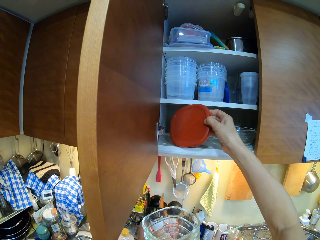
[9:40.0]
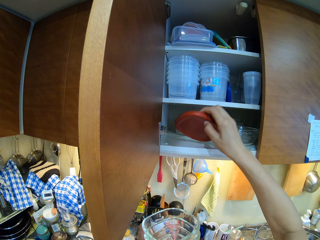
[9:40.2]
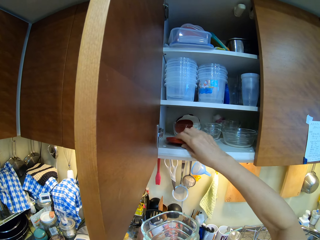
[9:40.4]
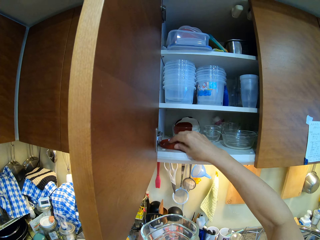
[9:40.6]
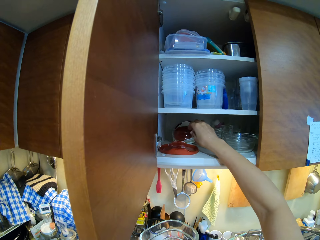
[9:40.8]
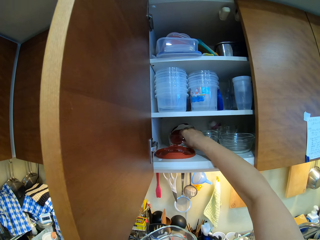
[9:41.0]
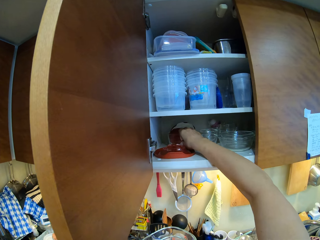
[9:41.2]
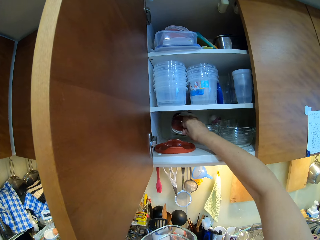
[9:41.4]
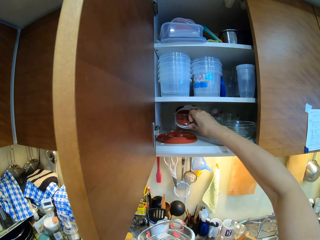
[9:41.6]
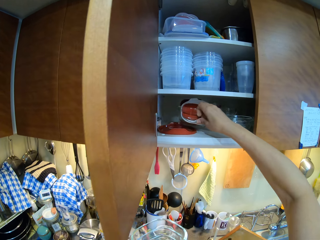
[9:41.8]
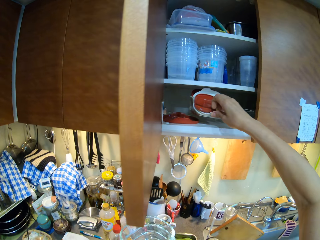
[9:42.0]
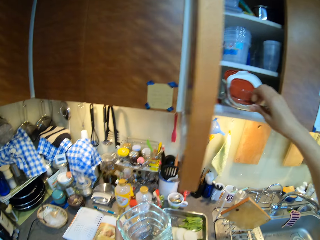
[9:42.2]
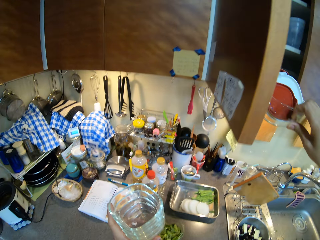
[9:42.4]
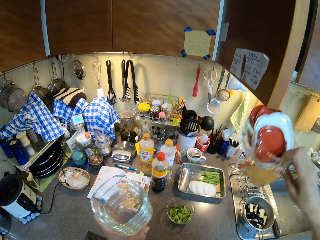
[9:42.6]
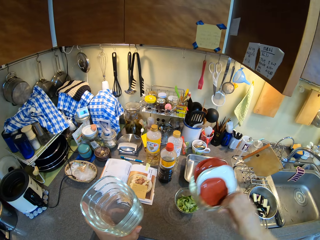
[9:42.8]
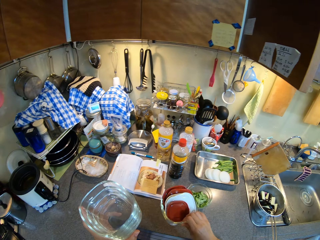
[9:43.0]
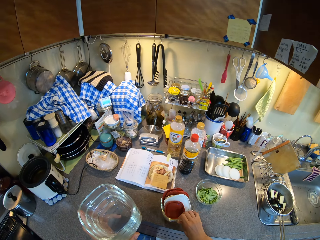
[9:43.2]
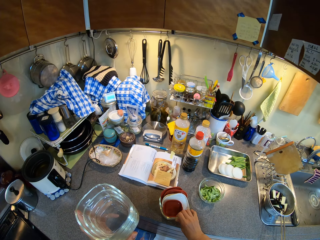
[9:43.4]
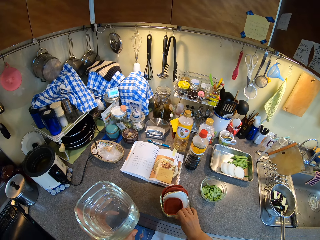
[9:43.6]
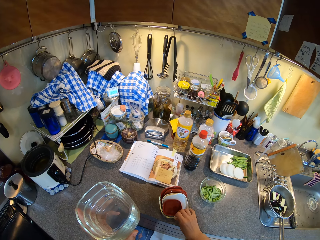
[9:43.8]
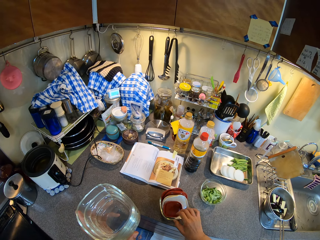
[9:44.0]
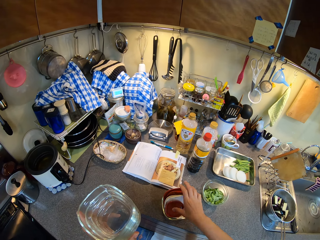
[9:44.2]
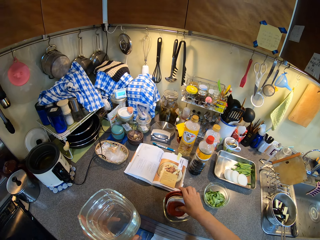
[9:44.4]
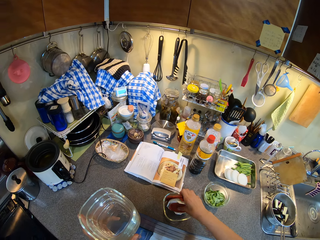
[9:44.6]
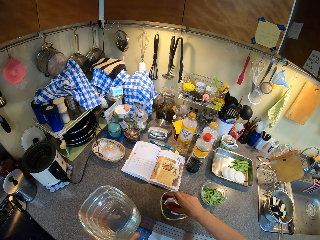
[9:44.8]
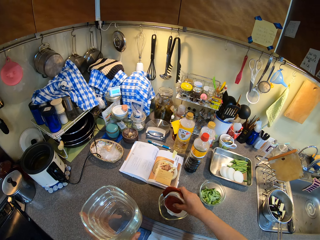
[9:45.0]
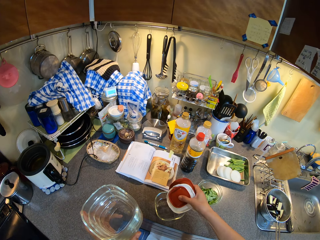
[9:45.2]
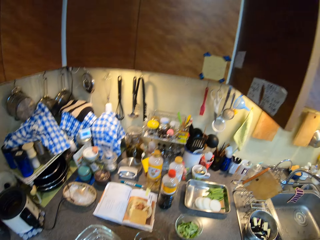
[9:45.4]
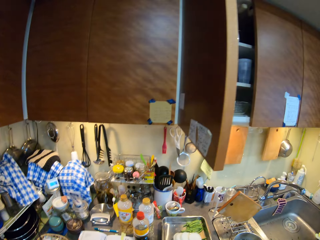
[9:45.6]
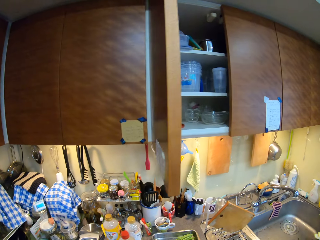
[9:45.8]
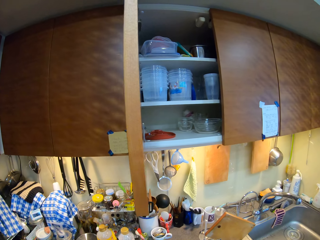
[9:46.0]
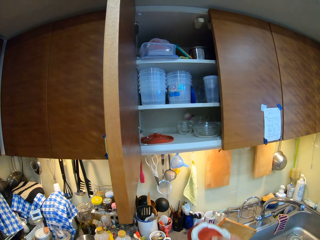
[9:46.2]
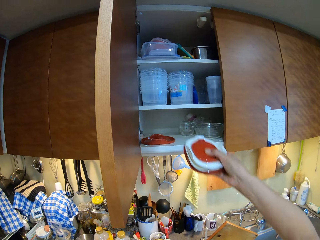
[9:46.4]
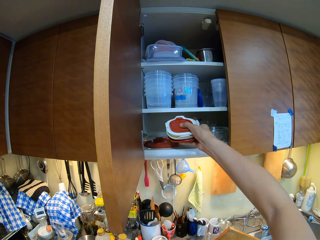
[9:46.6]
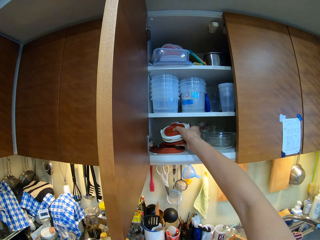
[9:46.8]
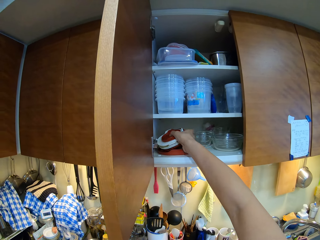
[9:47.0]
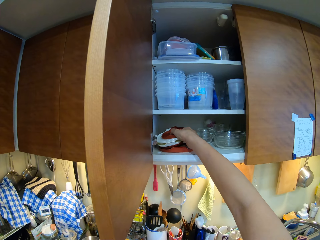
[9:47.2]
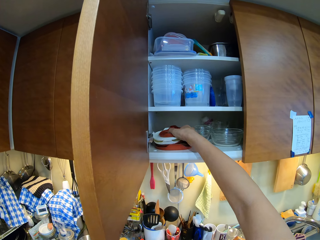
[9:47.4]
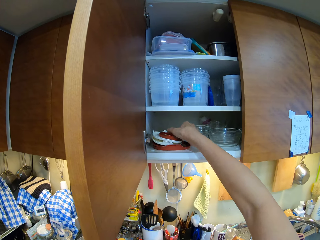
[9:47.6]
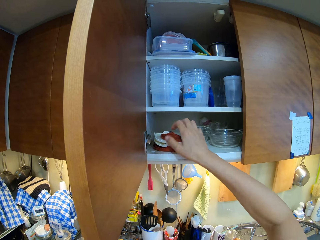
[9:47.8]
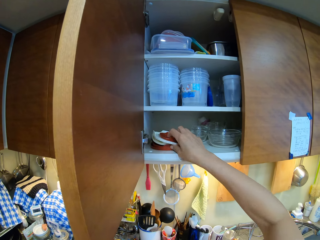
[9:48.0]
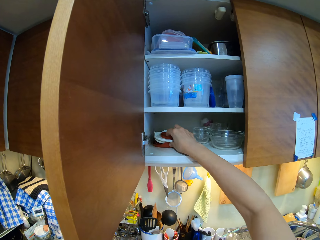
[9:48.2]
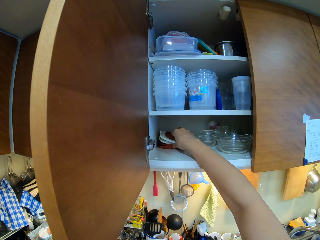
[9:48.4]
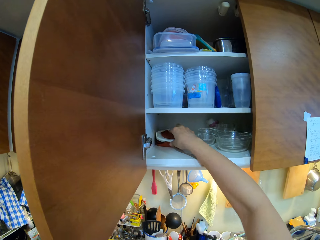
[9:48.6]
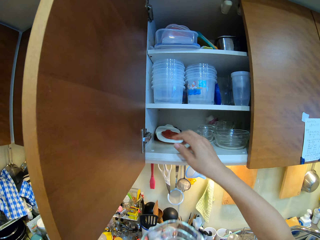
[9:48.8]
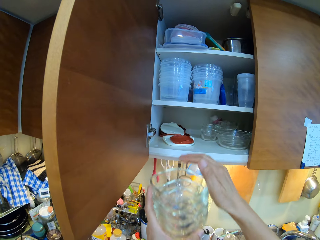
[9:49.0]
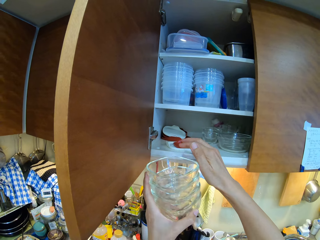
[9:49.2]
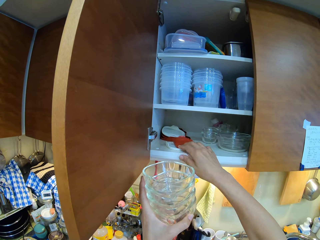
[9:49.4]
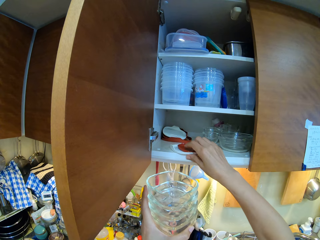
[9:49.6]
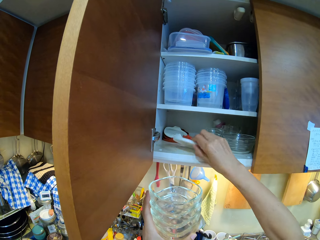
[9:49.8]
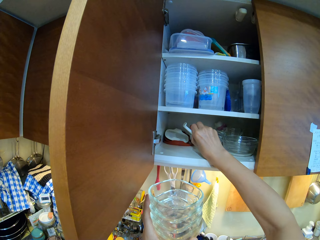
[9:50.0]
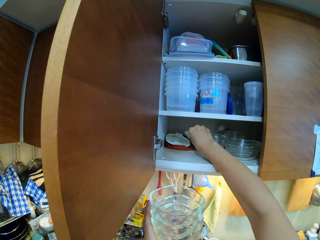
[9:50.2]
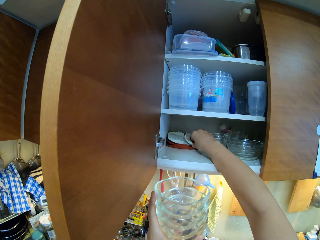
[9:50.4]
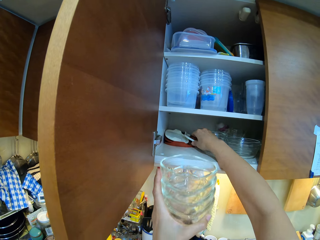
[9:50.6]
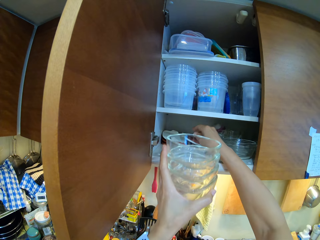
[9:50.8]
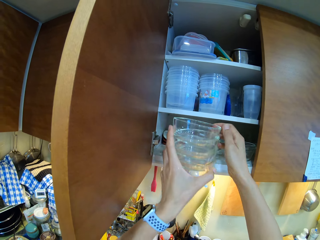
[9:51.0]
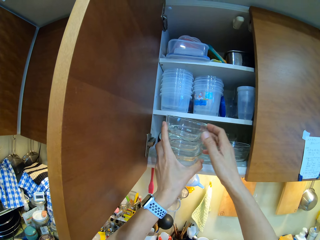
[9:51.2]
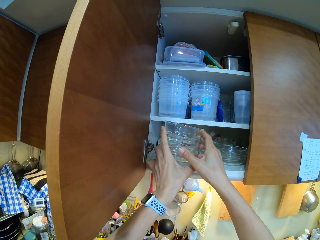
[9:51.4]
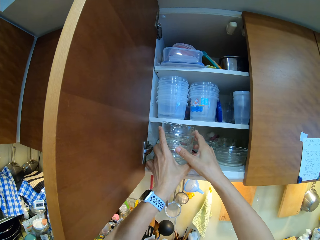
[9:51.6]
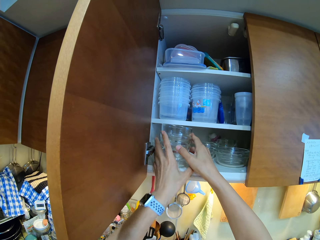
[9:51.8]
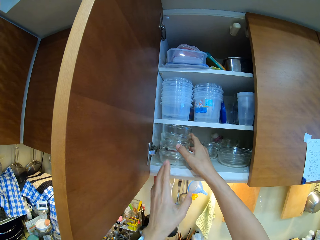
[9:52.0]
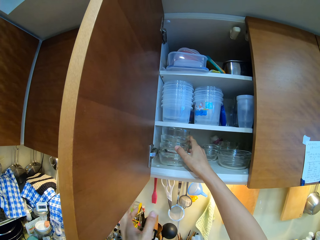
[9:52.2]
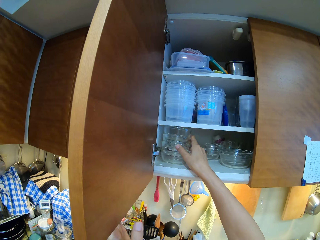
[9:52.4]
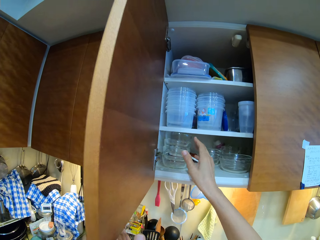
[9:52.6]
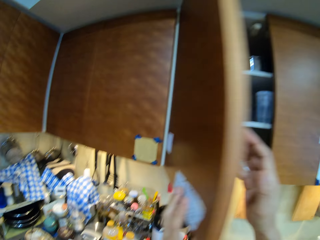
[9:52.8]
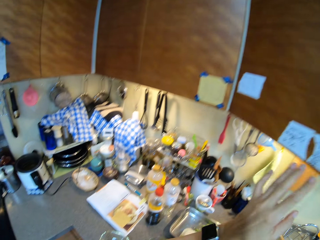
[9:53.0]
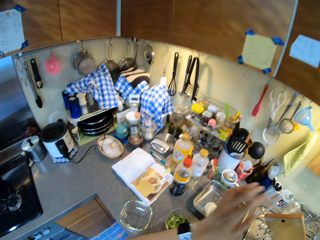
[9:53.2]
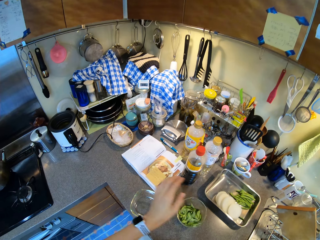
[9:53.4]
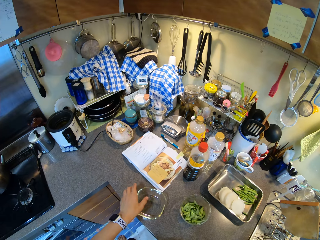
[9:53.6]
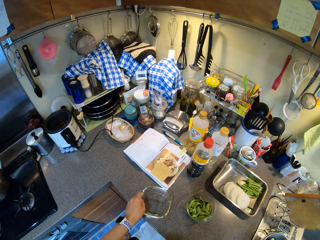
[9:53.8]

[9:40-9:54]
The camera wearer puts the lid in the cabinet. They hold the lid with the right hand. They pick up a bowl. They place the bowl on the countertop. They pick up lids. They put the lids in the cabinet. They push the lids. They pick up a lid. They put the lid in the cabinet. They put the bowls in the cabinet. They close the cabinet door. They put the glasses in the shelf.

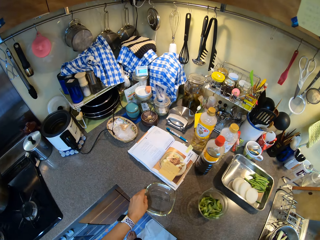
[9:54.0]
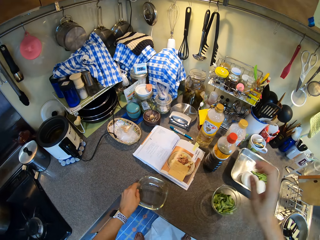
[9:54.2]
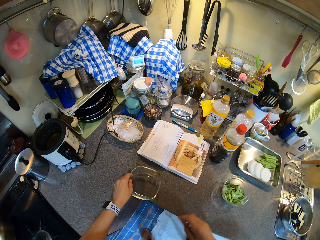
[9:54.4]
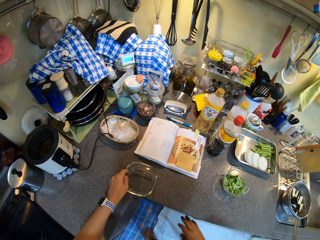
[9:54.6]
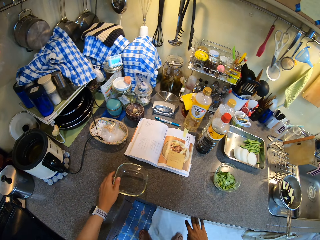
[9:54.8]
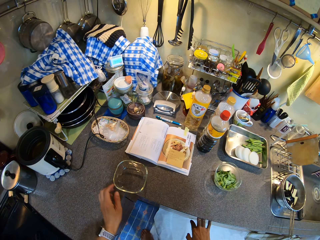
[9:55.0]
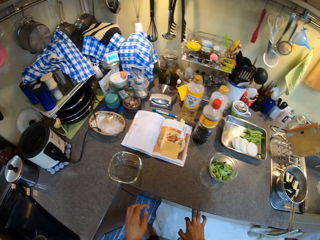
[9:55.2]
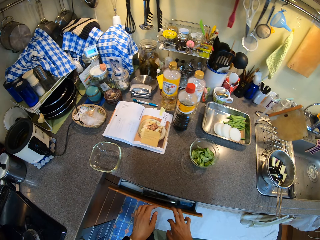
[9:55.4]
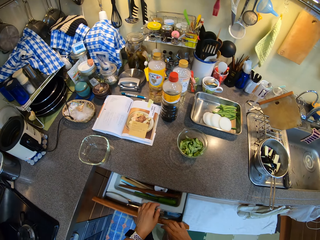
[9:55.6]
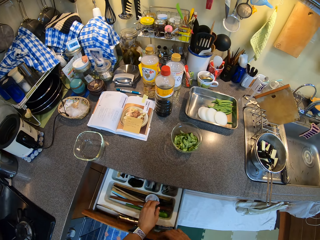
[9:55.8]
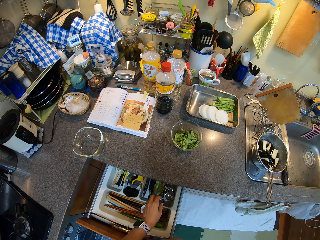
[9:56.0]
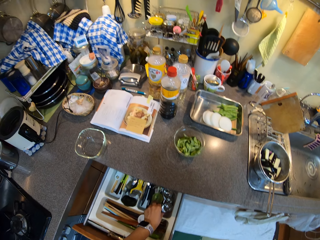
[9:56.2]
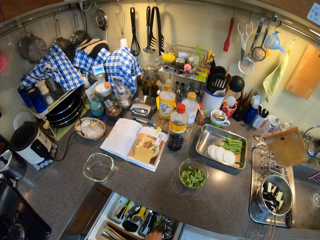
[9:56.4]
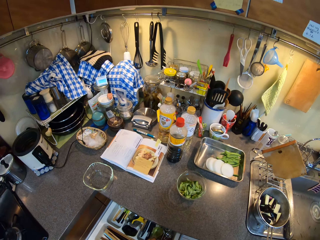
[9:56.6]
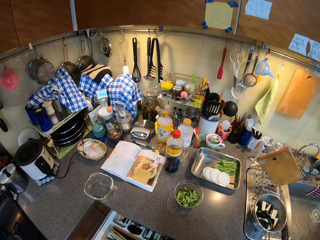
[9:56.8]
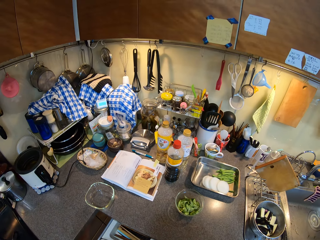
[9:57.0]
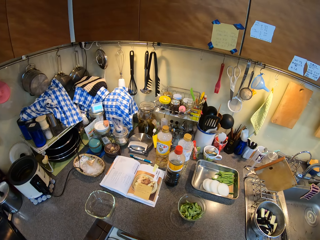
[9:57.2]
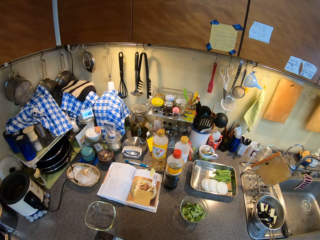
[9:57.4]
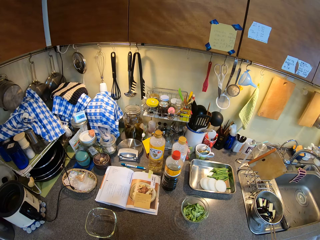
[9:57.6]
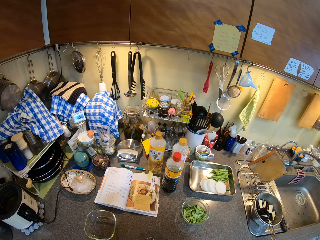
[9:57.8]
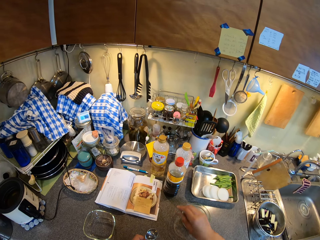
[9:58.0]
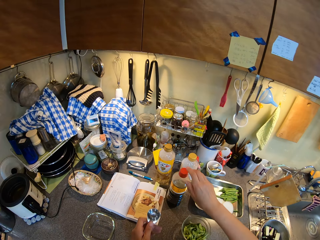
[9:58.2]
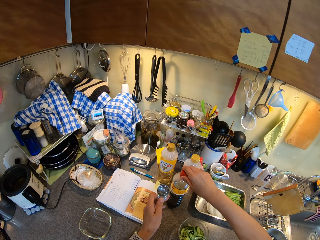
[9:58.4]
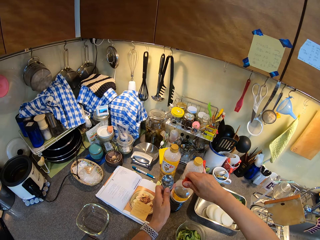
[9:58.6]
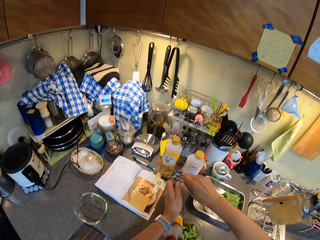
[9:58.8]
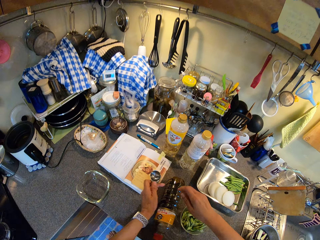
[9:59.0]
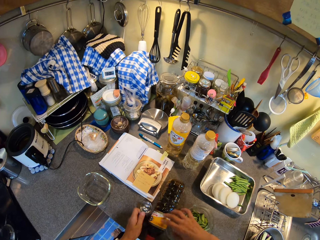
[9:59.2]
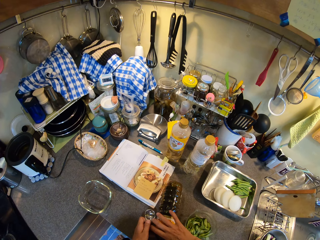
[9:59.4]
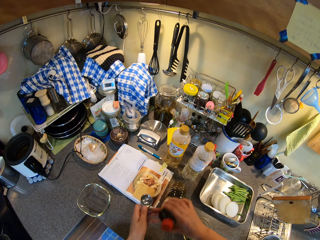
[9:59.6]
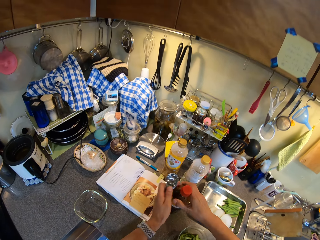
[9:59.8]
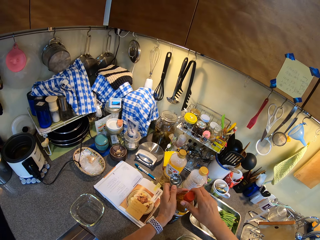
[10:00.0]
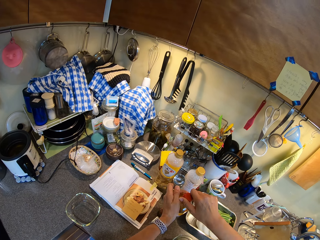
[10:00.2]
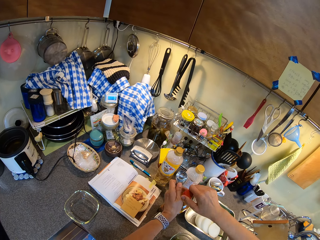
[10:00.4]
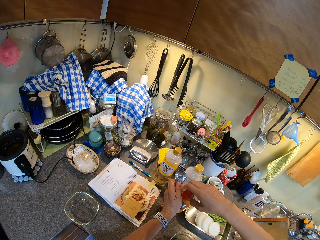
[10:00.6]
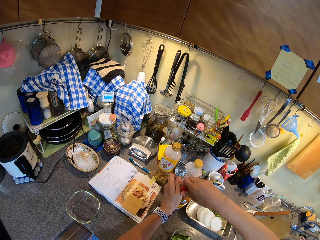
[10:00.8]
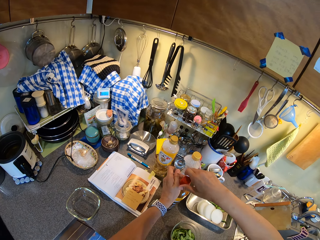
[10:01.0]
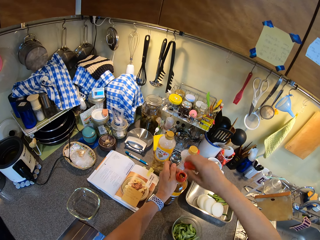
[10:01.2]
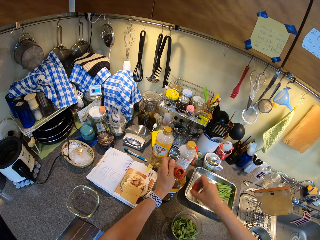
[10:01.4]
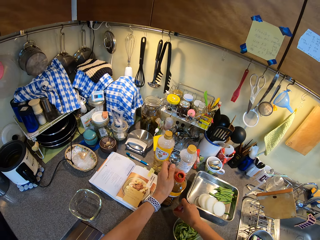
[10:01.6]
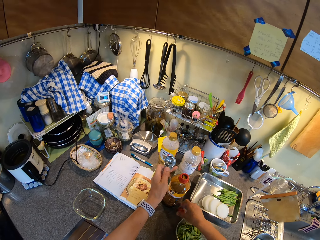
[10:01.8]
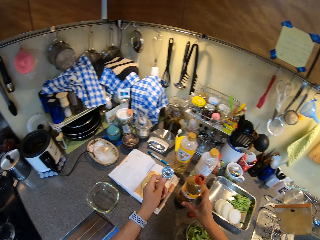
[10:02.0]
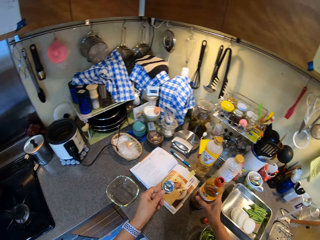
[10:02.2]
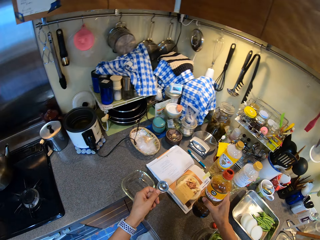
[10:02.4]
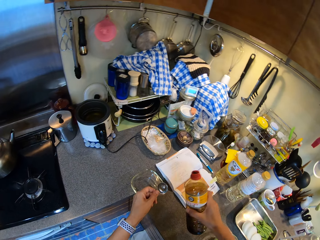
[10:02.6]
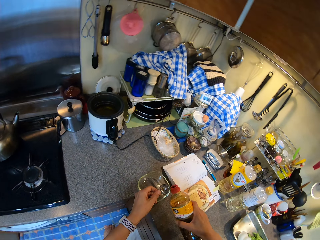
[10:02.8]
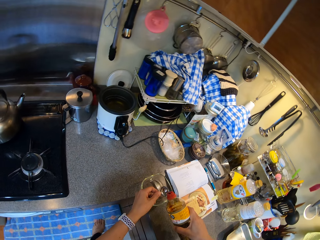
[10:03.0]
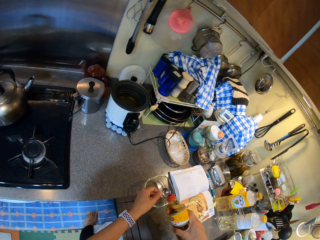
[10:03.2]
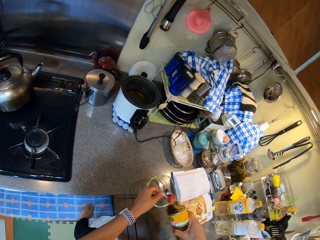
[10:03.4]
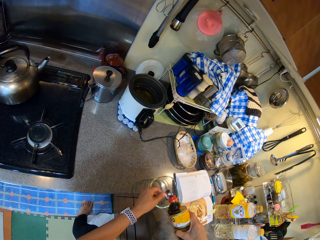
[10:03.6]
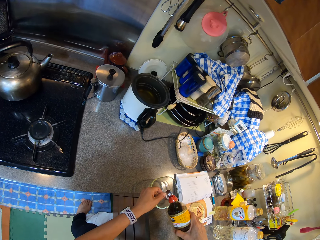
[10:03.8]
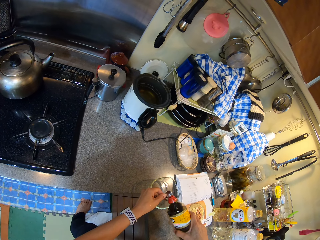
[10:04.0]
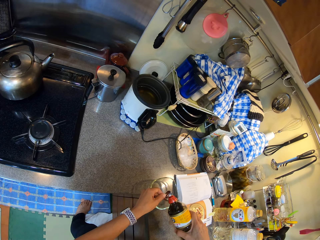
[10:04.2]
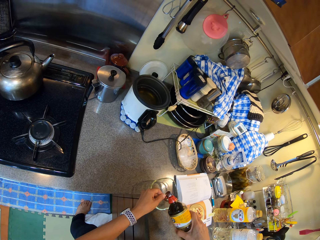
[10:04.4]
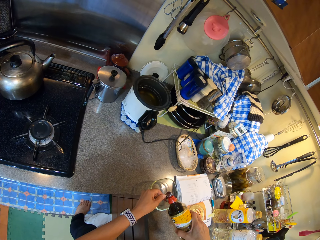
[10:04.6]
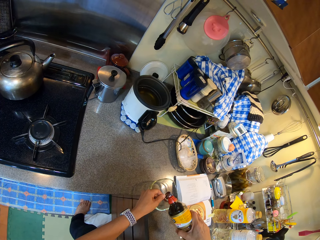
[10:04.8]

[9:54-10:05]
The camera wearer pulls the bowl. They hold the plate. They open a drawer. They pick up a measuring spoon. They close the drawer. They look at the utensils. They touch a bottle. They hold the lid. They lift the bottle. They hold the bottle. They open the bottle. They place the lid on the countertop. They pick up the bottle. They put soy sauce in the measuring spoon.
